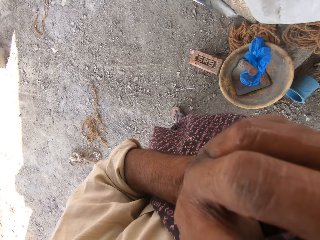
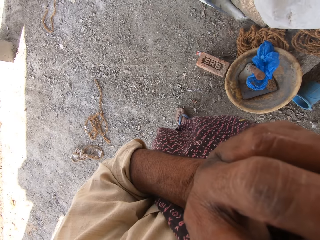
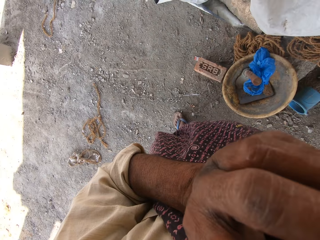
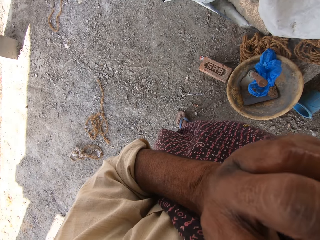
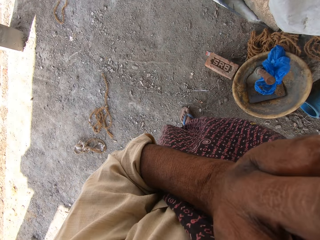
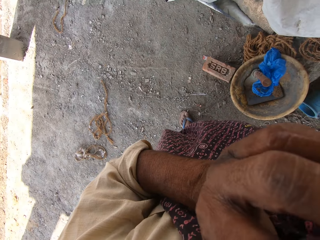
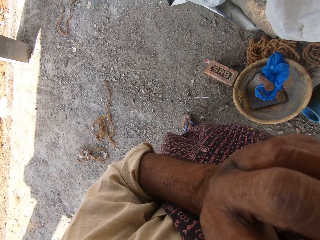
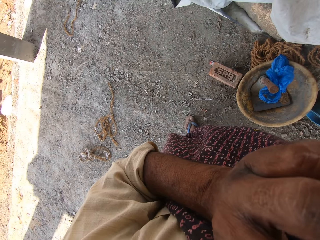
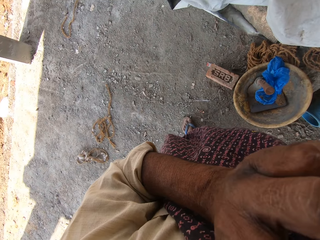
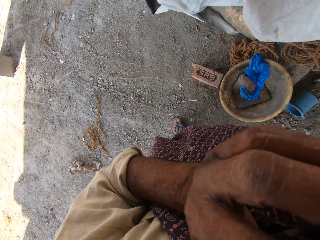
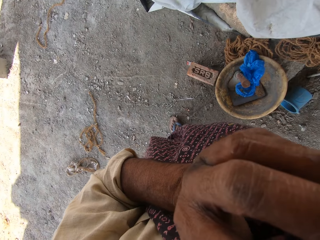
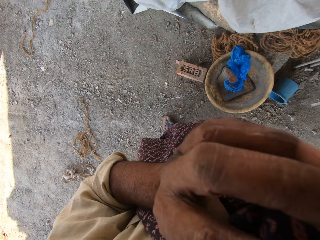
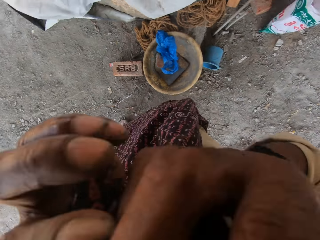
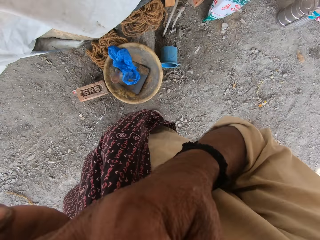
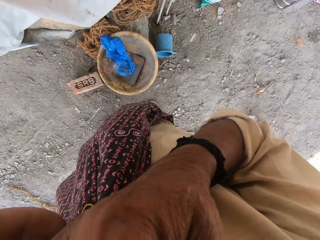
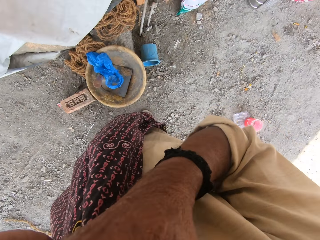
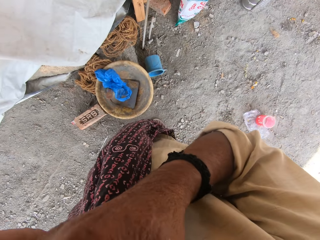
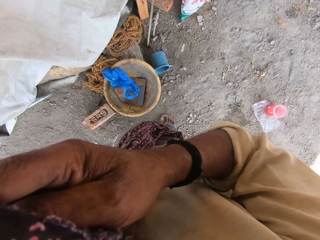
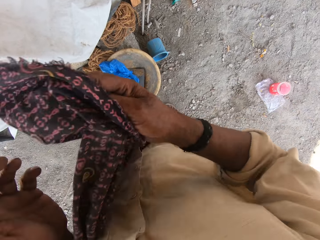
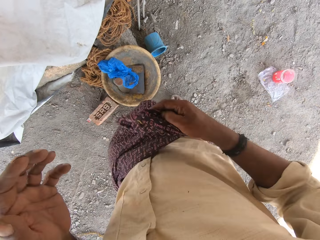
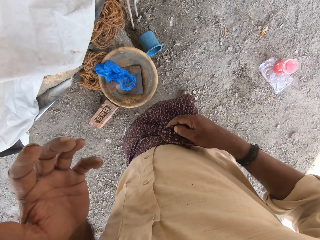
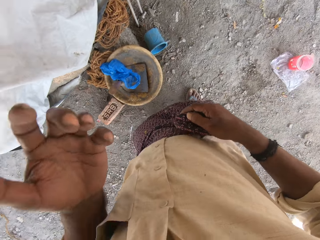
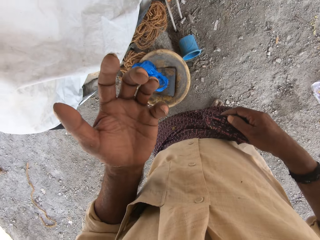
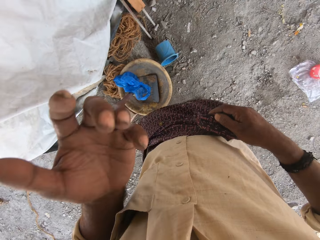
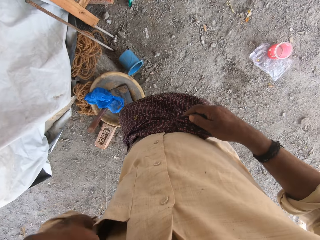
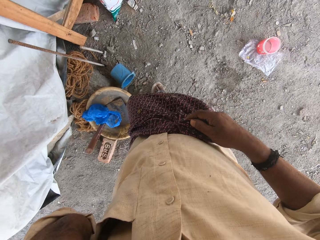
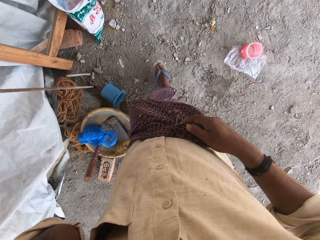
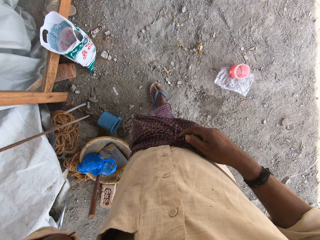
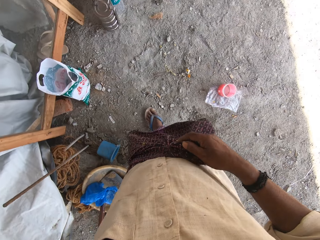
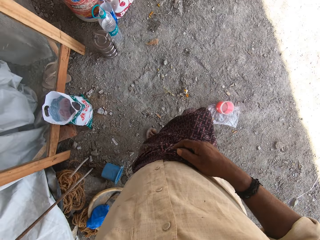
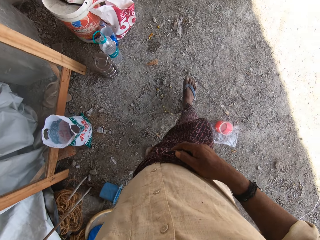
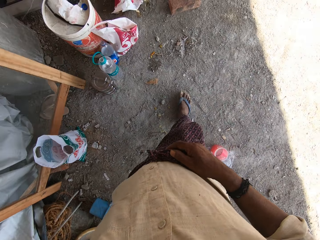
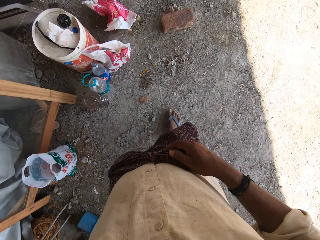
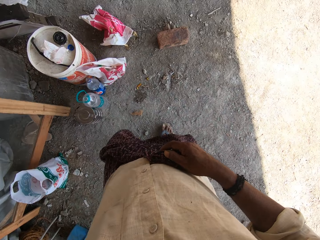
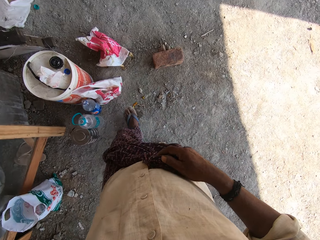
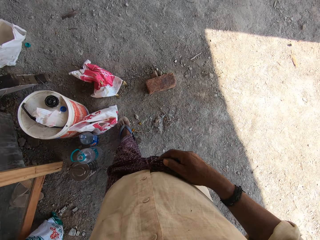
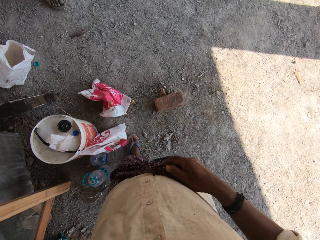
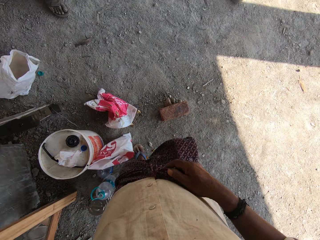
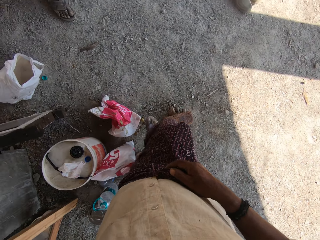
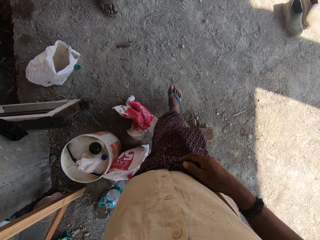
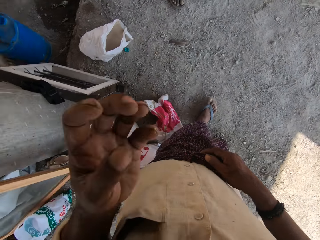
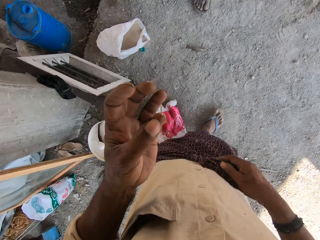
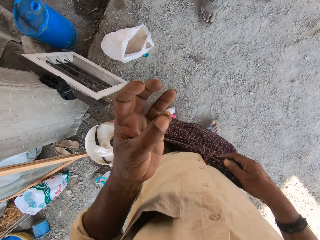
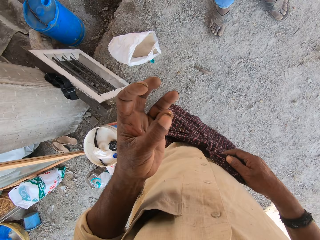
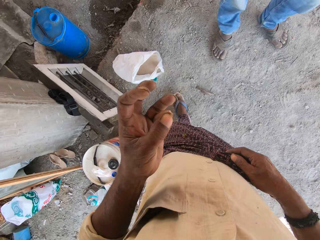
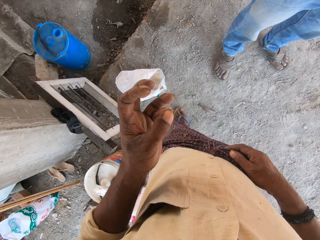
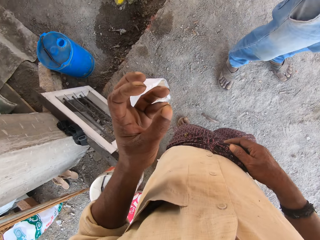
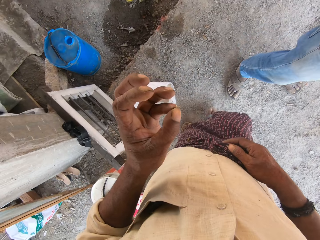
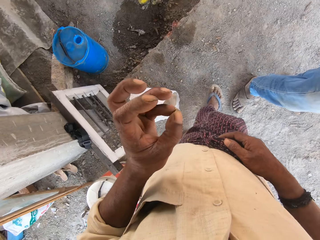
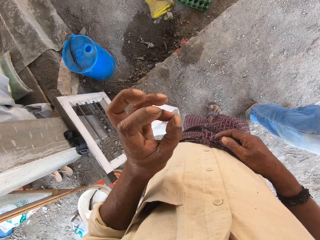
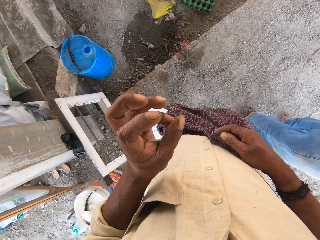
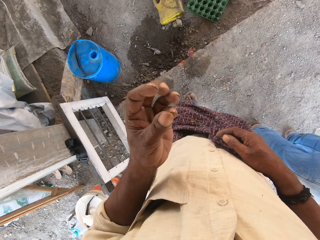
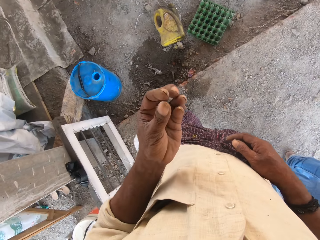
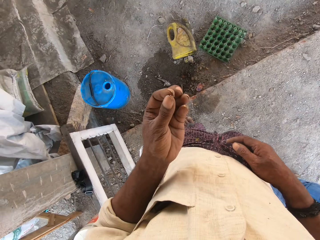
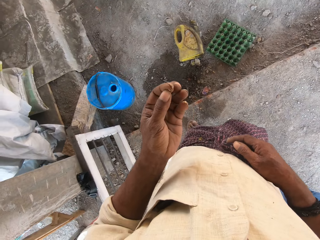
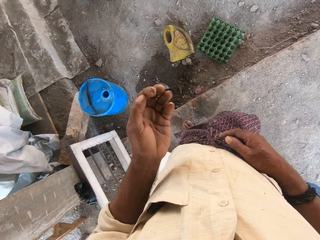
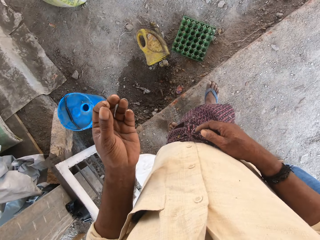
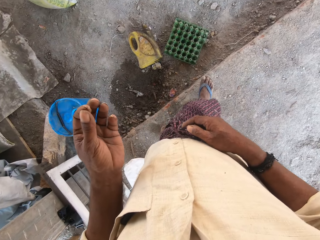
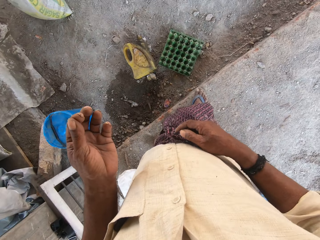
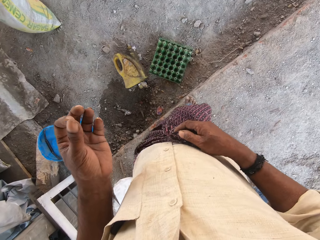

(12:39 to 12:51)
The camera wearer touches his face with his left hand. He walks away.

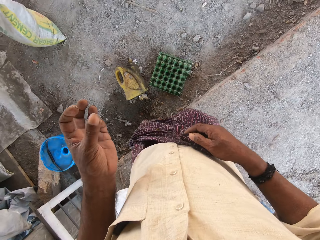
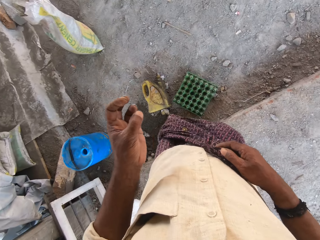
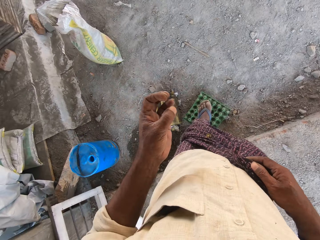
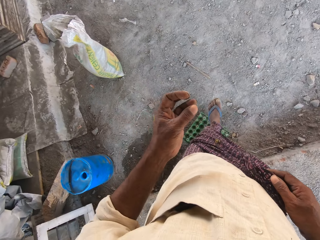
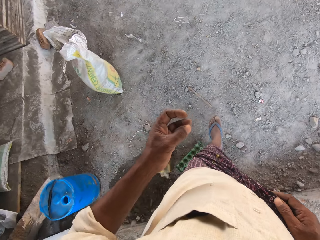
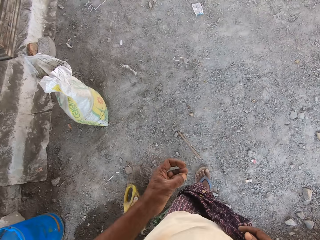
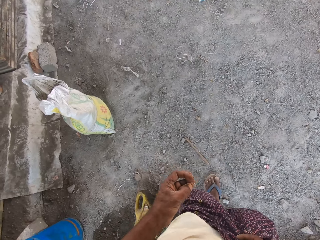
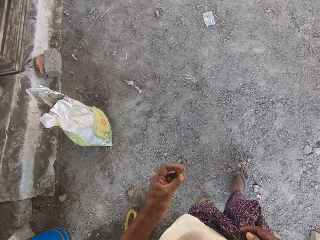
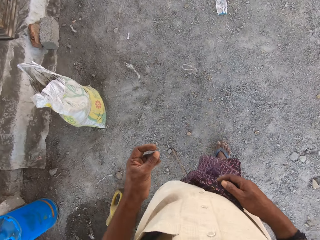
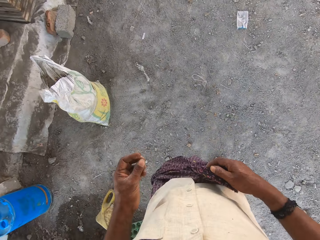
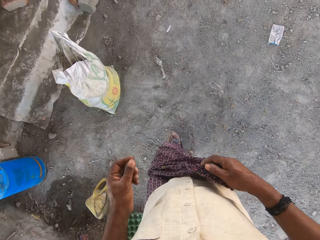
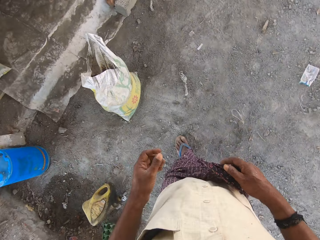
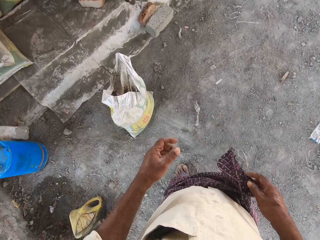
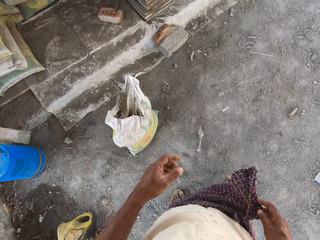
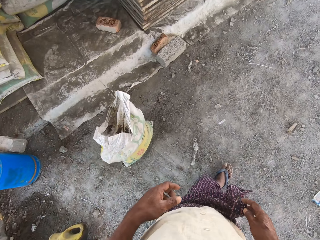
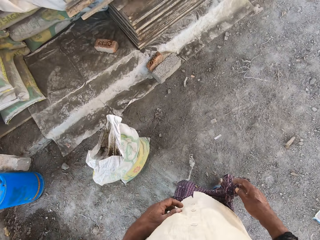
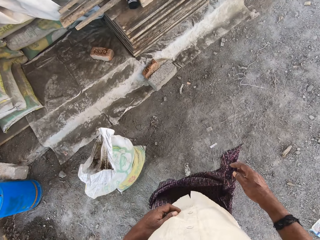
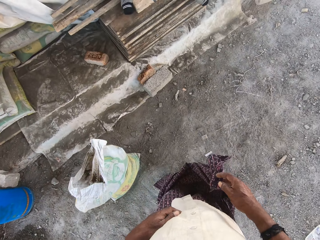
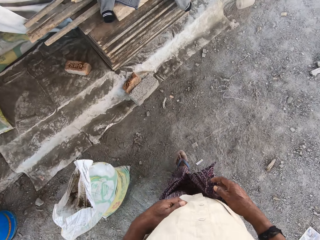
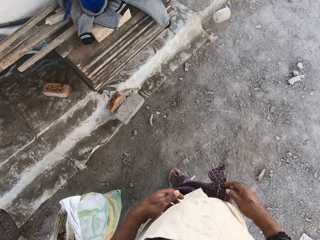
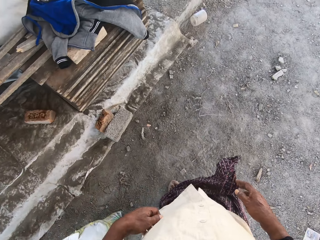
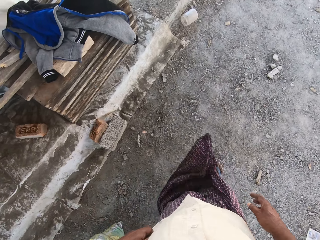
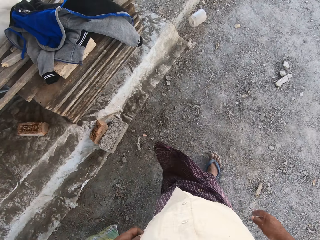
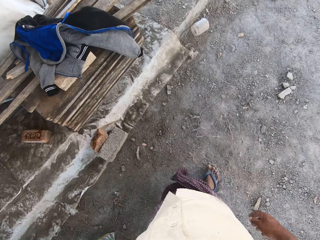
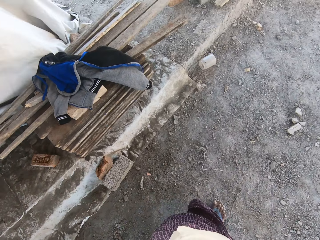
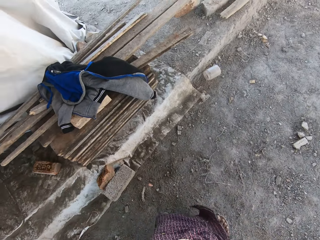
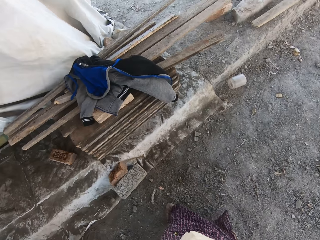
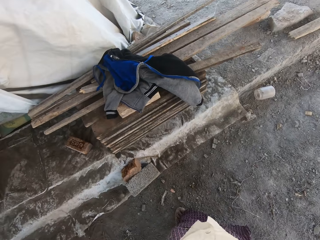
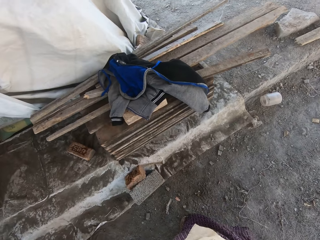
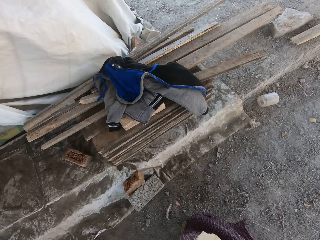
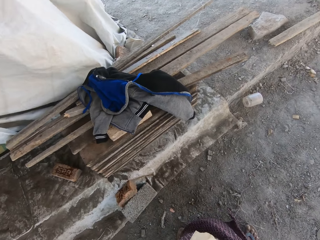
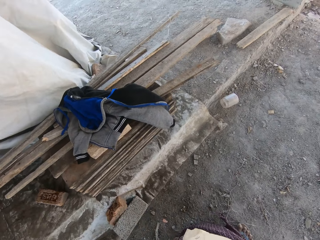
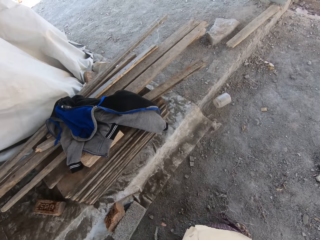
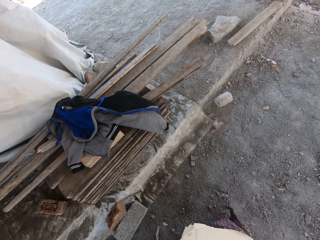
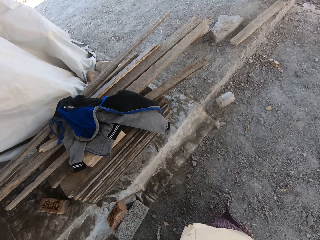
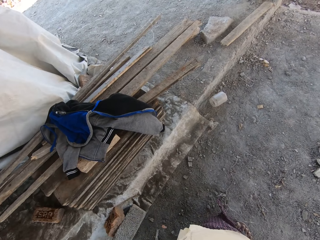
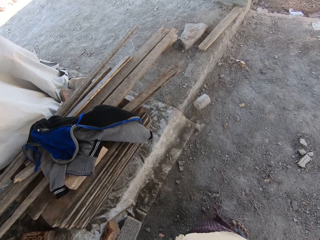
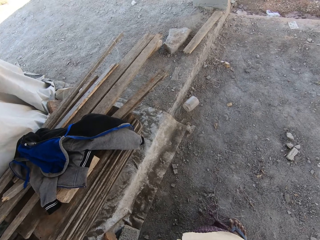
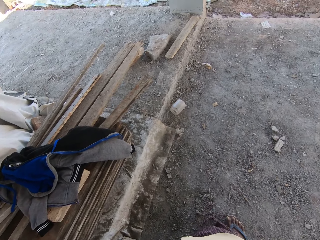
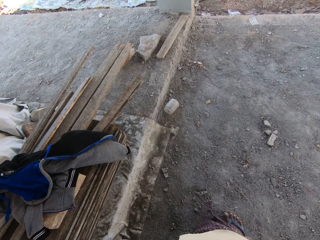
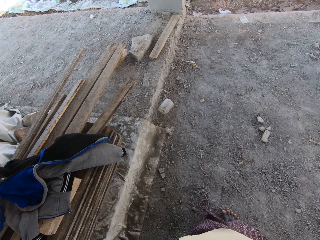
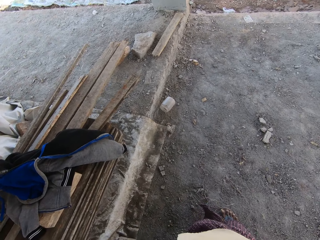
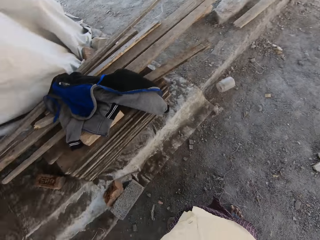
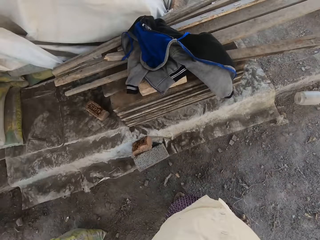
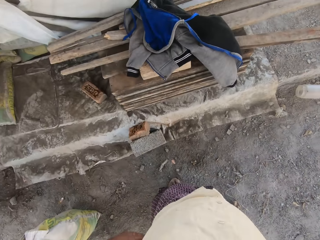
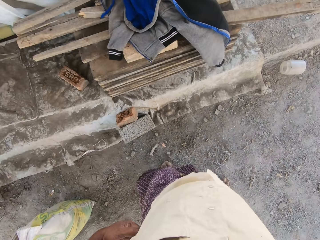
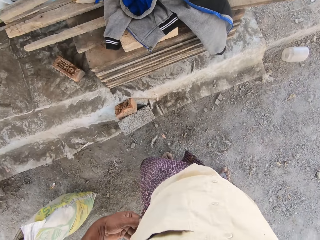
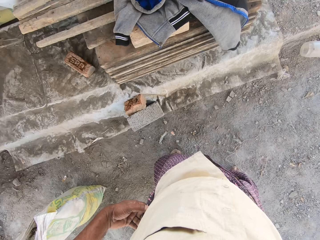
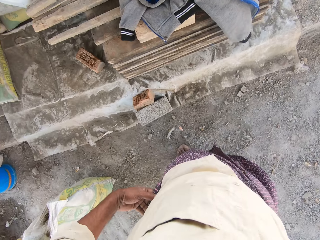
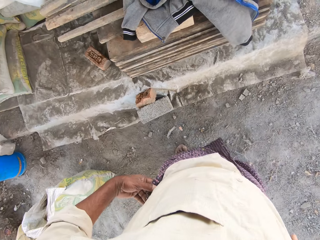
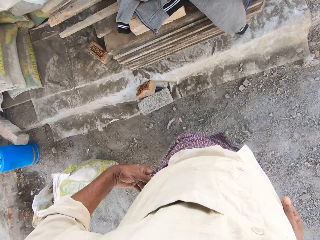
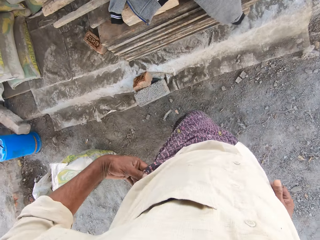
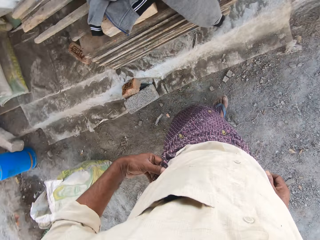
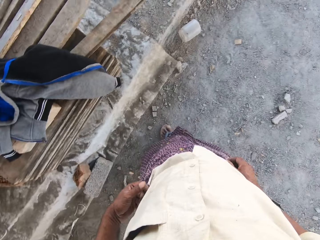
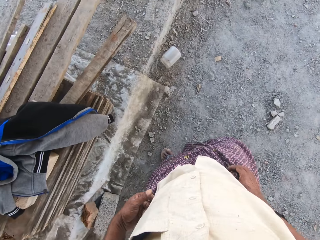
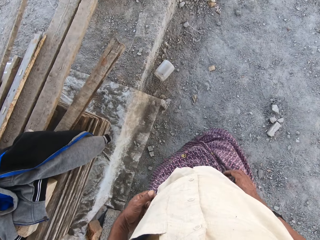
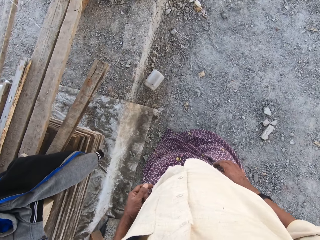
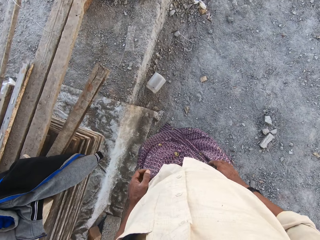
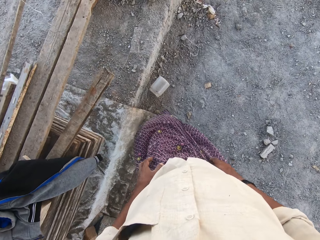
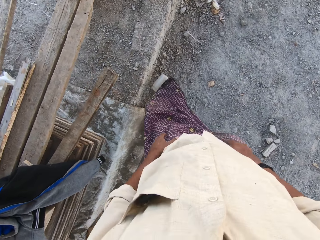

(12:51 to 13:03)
The camera wearer stops walking. They walk away.
